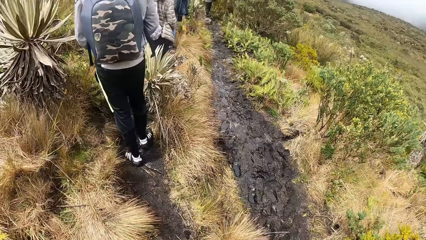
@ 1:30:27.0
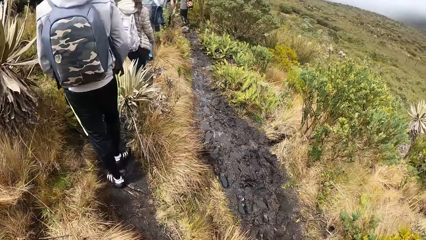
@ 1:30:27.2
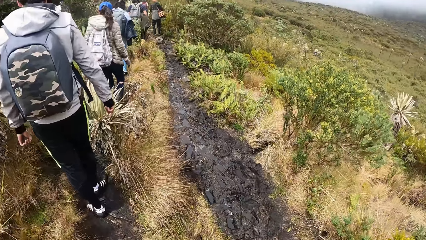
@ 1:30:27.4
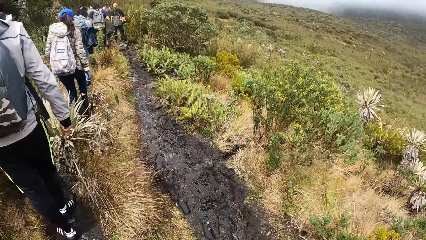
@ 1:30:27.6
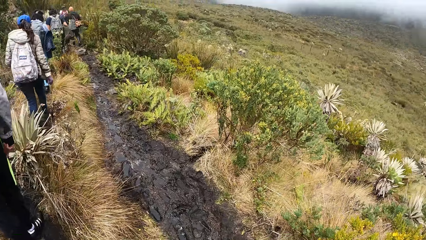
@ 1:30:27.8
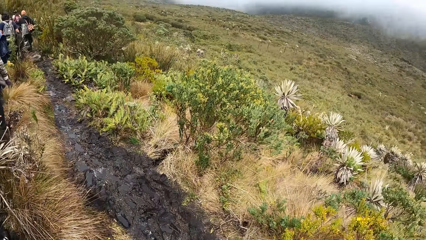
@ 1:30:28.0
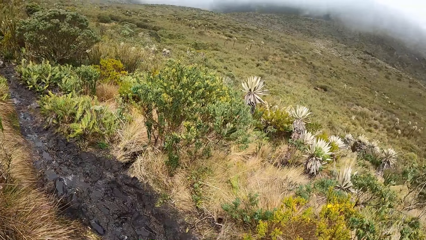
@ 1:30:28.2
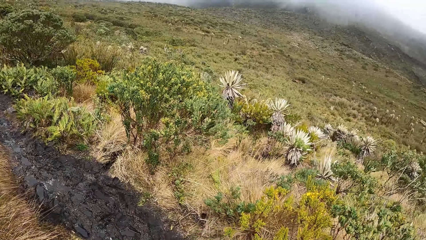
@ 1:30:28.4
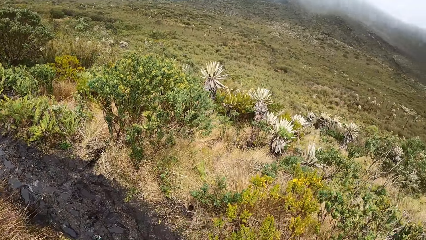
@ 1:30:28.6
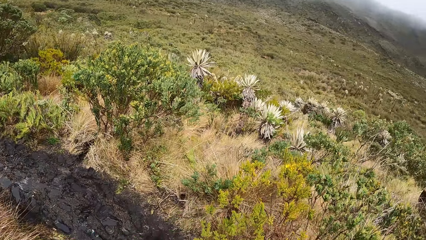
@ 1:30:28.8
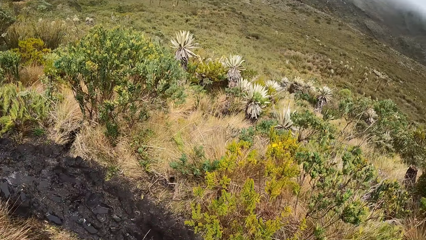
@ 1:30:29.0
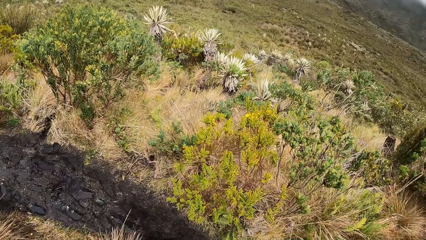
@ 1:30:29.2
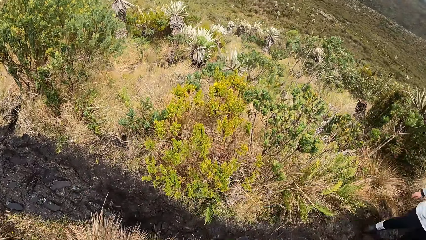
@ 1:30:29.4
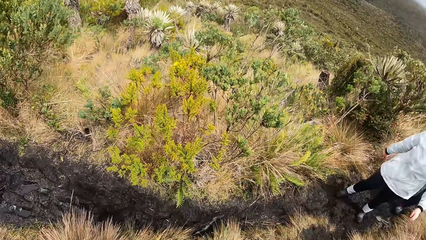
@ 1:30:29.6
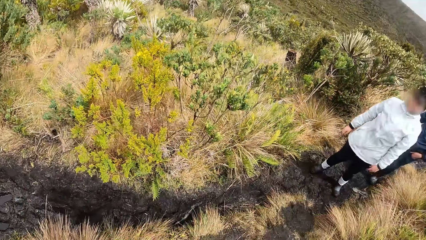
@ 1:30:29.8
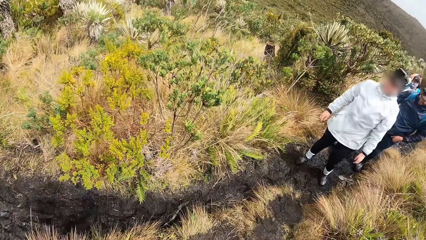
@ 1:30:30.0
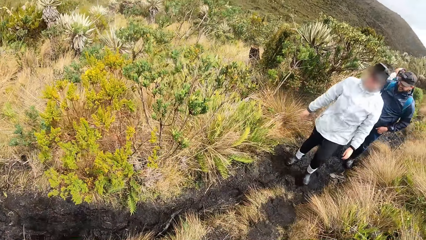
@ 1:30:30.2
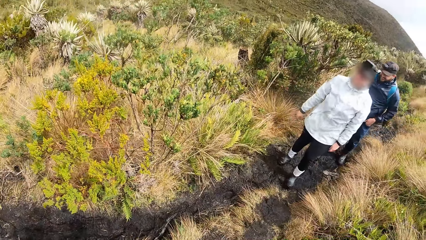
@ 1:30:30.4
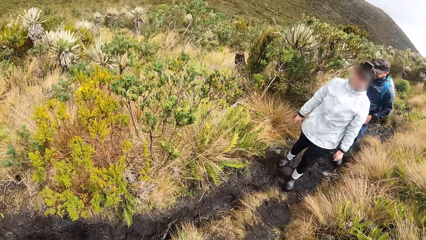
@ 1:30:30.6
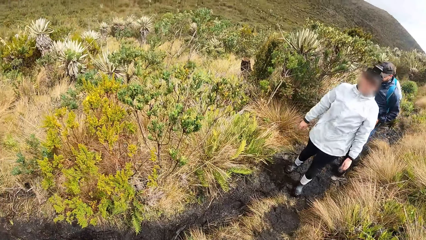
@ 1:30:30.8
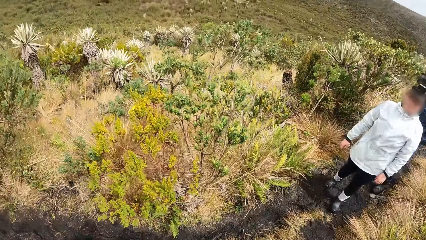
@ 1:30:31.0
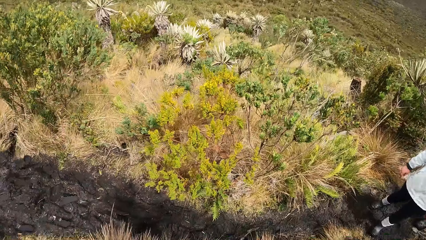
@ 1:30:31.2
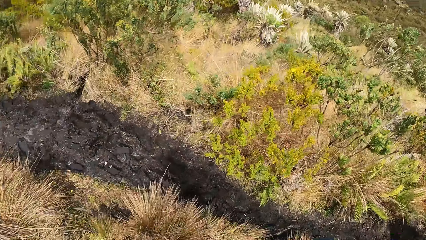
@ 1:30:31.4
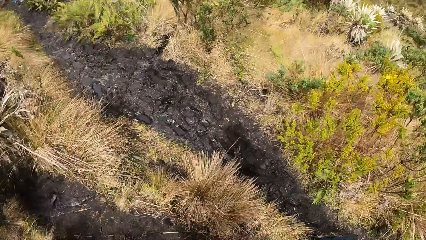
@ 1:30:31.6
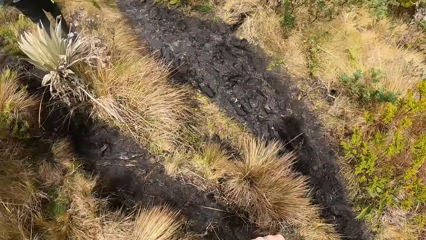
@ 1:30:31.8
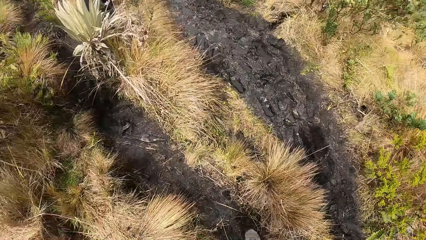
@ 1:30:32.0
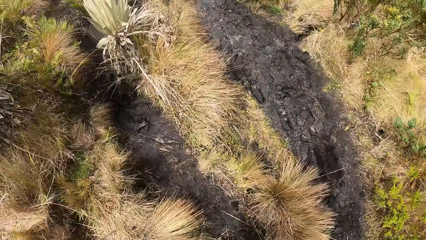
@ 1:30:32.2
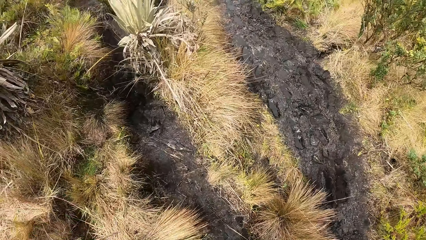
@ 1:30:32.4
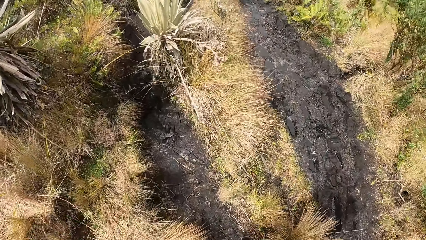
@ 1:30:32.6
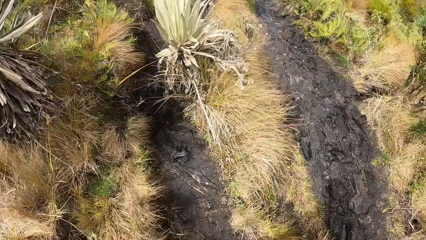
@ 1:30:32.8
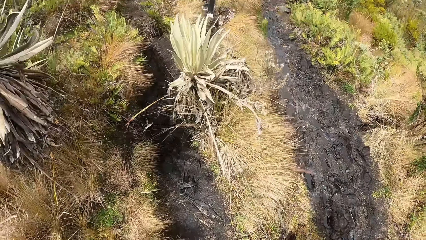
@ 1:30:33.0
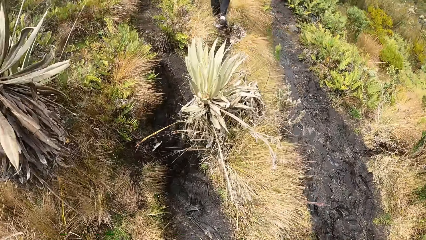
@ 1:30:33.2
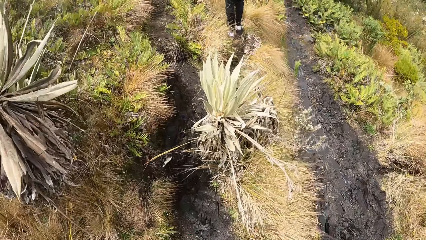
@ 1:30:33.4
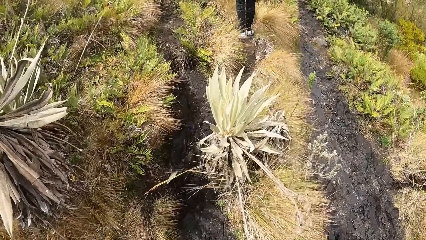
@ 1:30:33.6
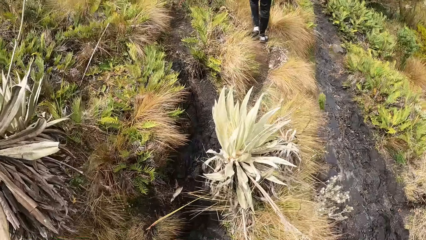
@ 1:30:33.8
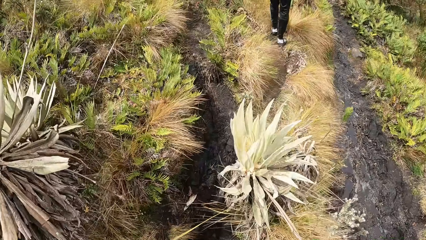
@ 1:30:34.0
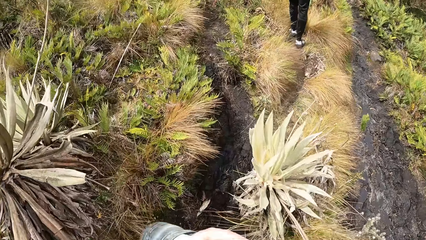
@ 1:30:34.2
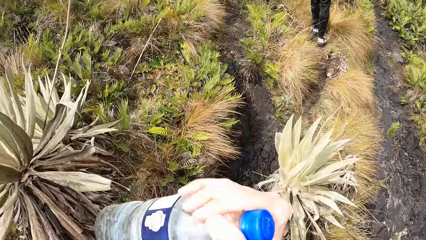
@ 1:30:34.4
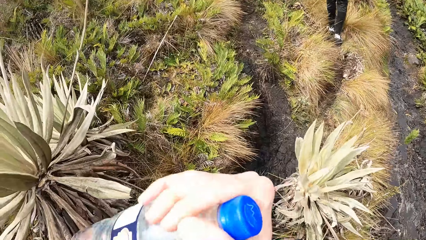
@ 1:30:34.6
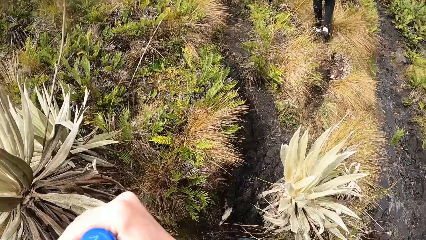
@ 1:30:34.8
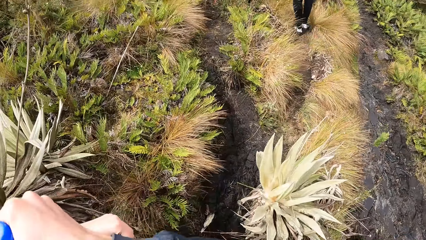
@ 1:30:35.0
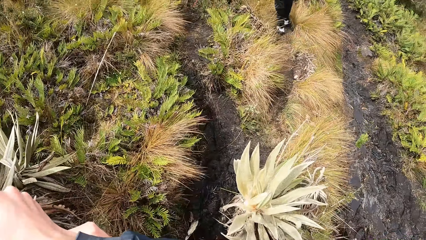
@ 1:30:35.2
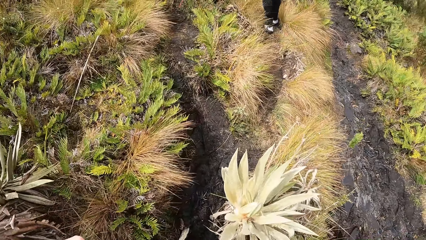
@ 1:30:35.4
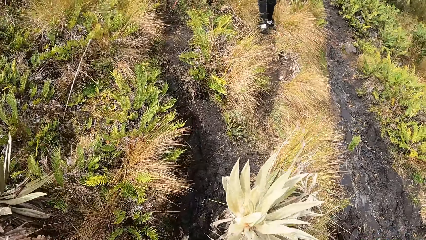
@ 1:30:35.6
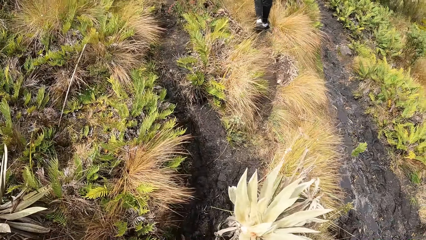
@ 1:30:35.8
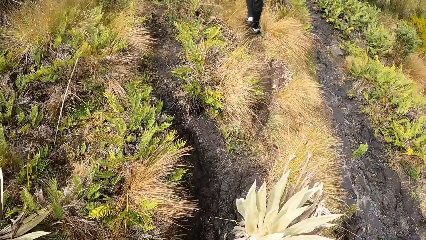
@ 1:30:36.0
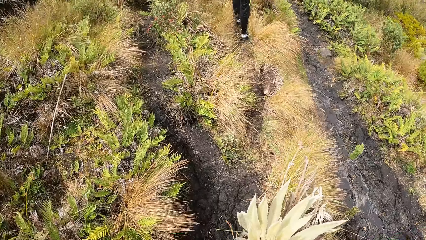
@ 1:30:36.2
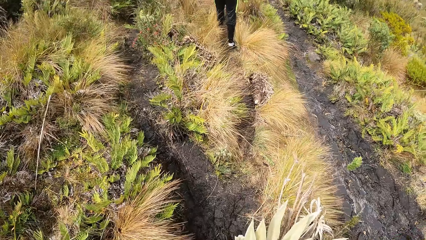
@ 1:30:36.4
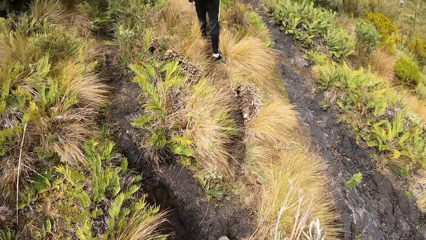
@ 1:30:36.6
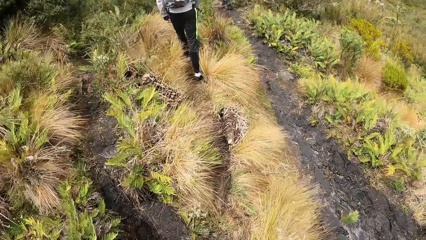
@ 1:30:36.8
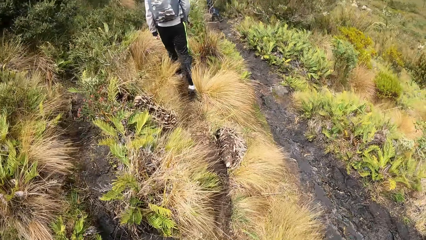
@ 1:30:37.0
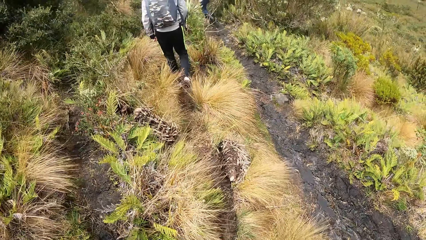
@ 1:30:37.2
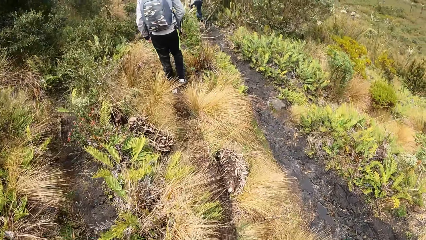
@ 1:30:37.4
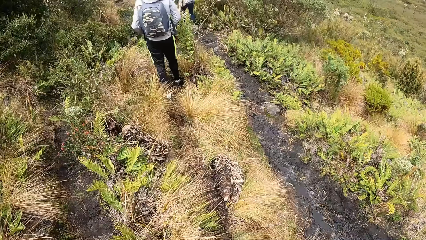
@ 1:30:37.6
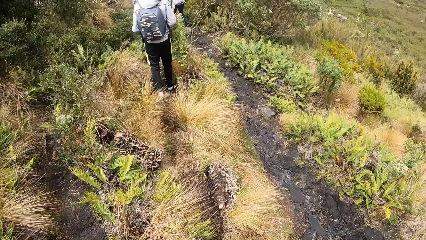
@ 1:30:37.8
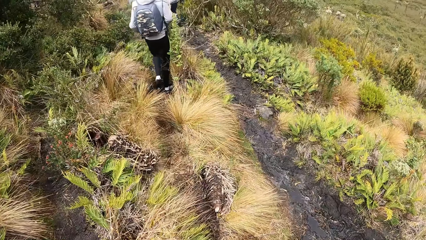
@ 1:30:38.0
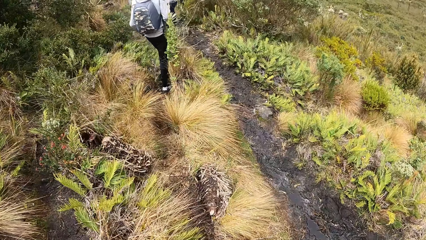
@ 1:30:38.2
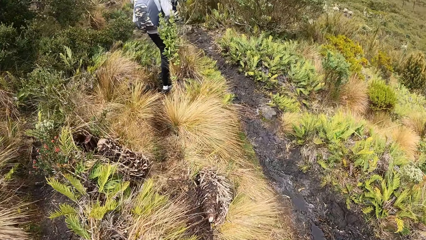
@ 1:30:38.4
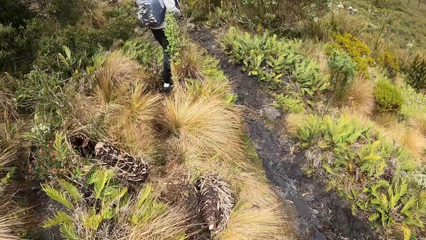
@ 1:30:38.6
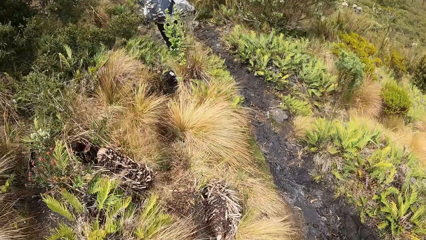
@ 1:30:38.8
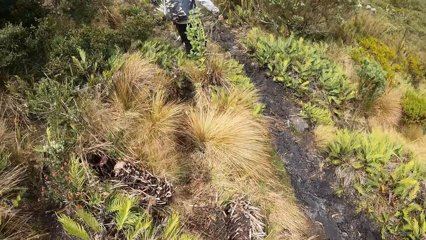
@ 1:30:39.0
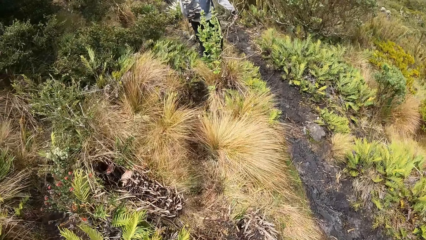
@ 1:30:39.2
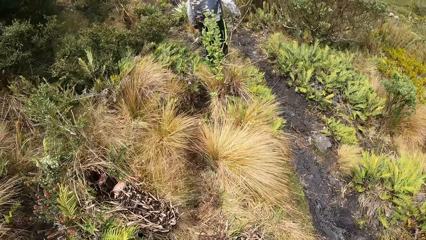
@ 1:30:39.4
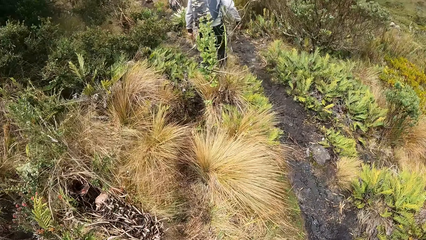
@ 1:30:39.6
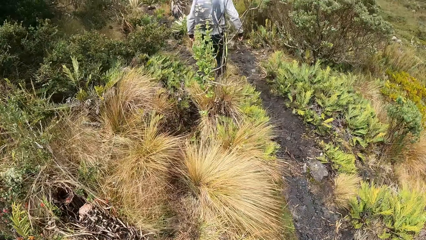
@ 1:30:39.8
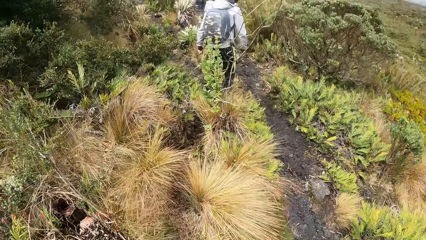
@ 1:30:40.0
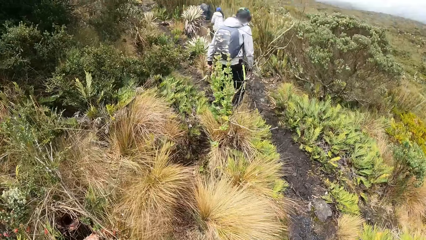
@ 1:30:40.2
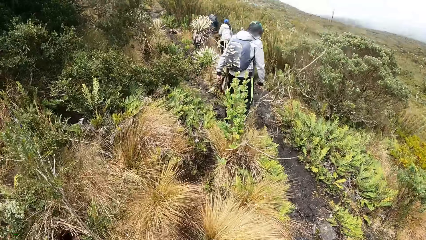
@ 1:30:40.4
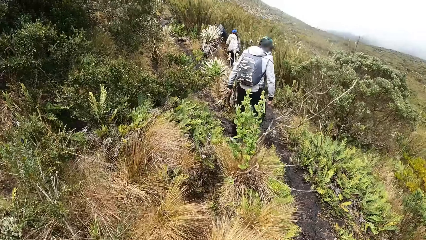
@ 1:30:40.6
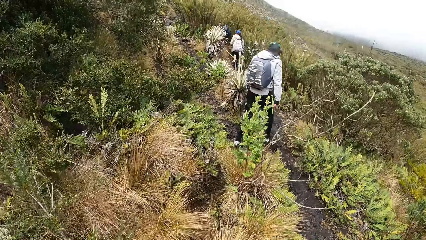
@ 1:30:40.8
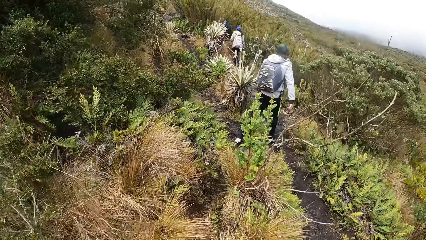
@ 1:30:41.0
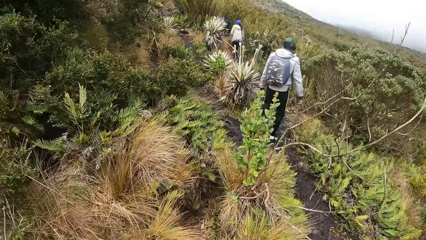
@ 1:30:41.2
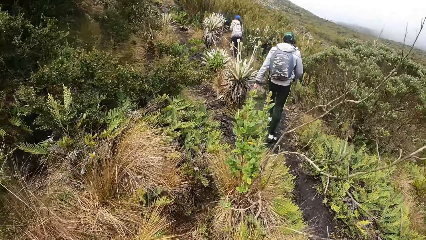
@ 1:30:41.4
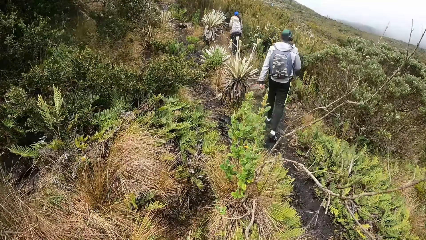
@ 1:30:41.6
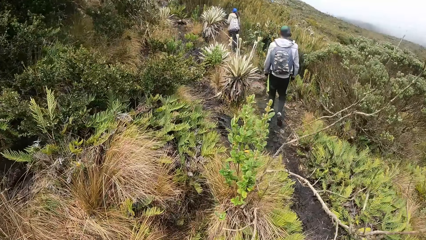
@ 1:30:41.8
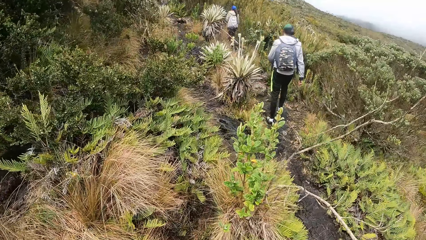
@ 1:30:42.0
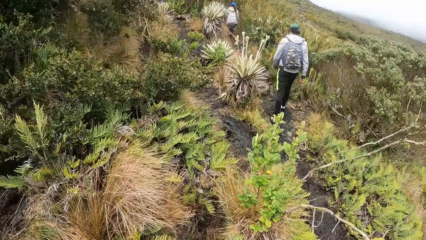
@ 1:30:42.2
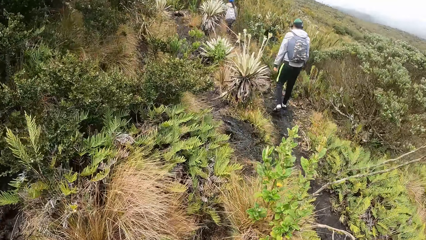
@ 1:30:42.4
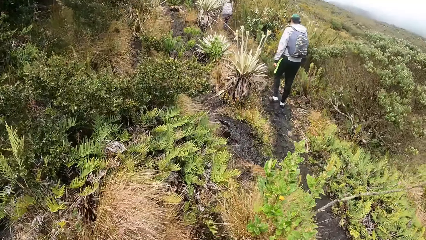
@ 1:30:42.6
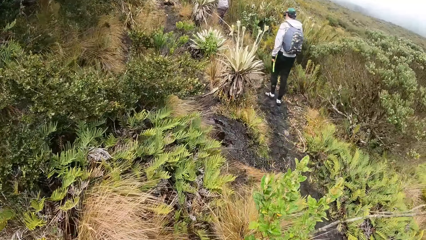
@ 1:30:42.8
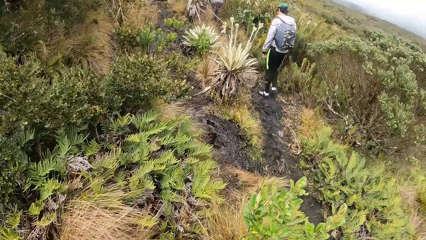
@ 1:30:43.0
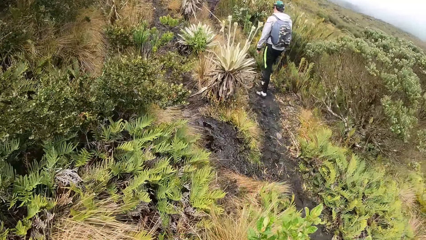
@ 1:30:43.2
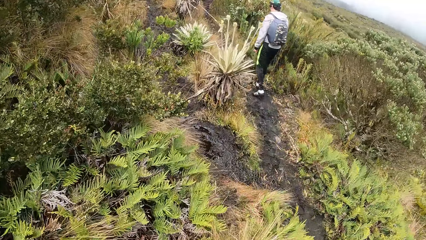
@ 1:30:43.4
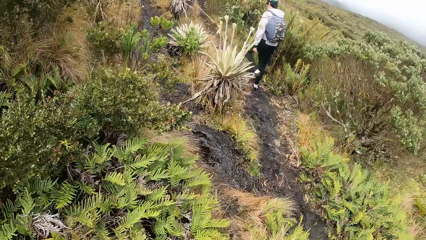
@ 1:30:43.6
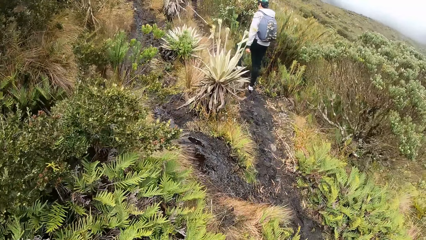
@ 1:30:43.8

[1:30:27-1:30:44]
A woman walks along the pathway. The camera wearer turns around the moorland. She interacts with another woman. The other woman walks along the pathway. The camera wearer walks along the moorland. She holds a bottle in her right hand.
